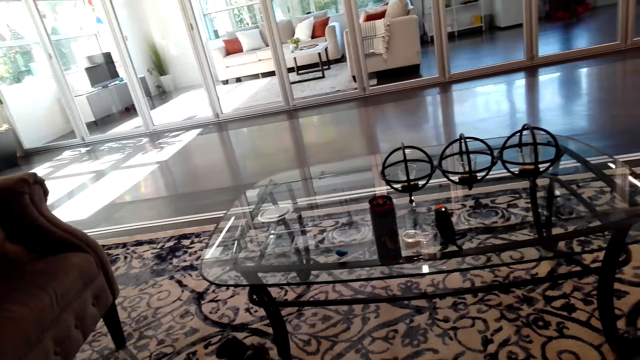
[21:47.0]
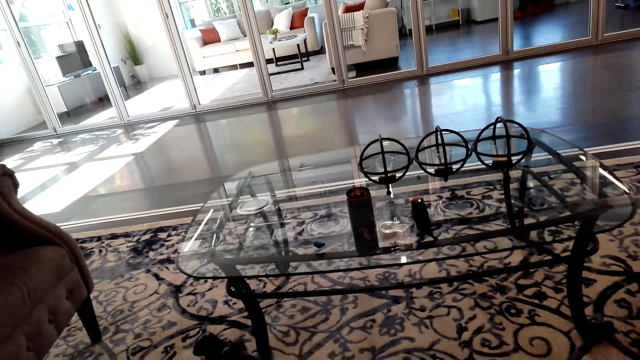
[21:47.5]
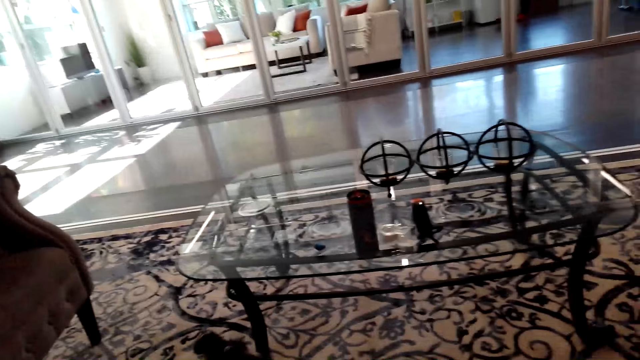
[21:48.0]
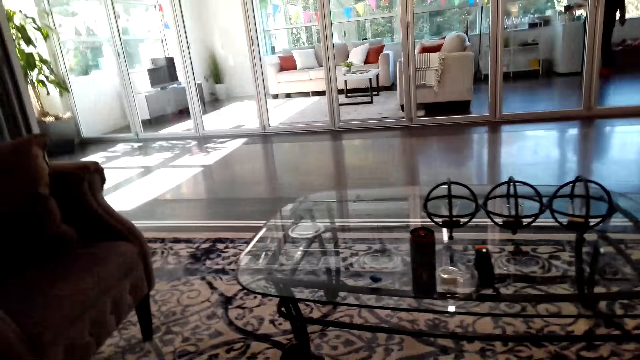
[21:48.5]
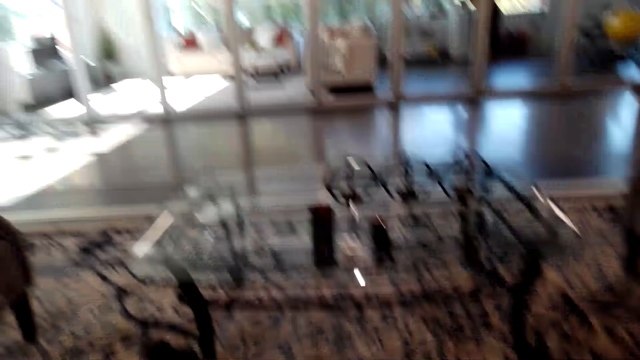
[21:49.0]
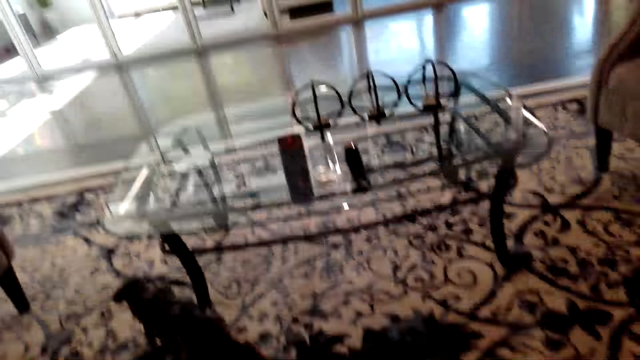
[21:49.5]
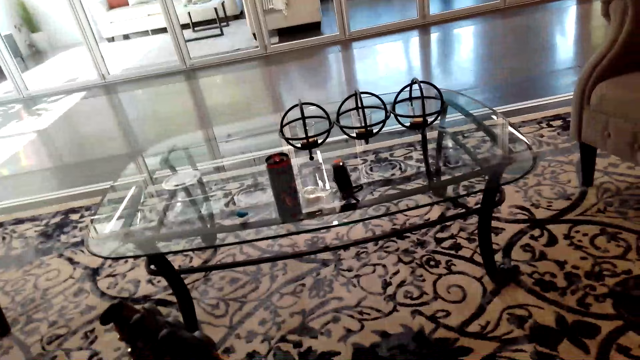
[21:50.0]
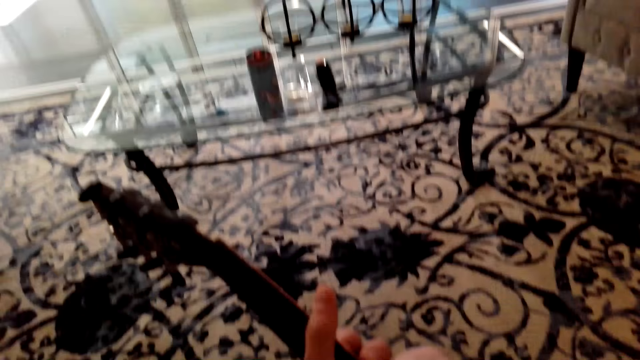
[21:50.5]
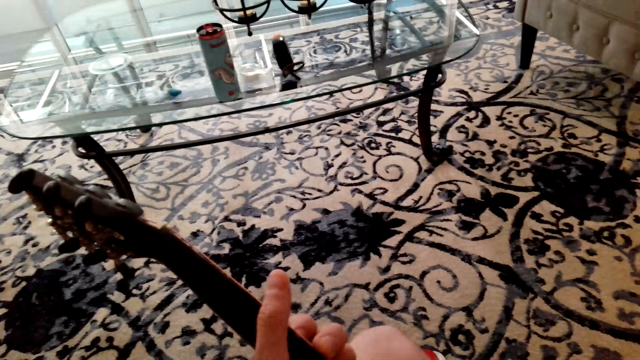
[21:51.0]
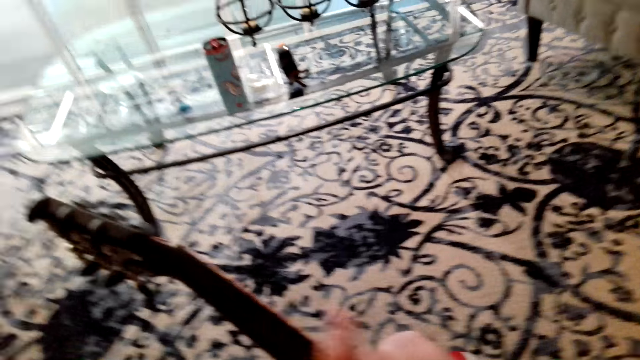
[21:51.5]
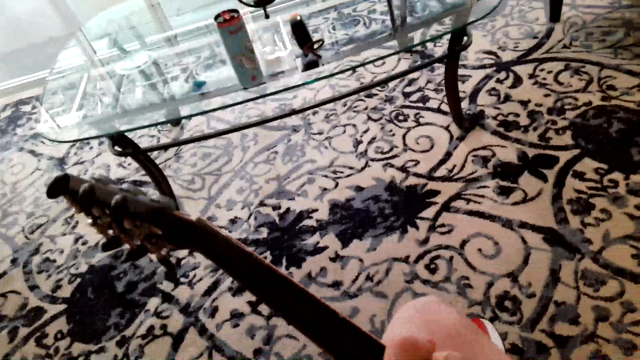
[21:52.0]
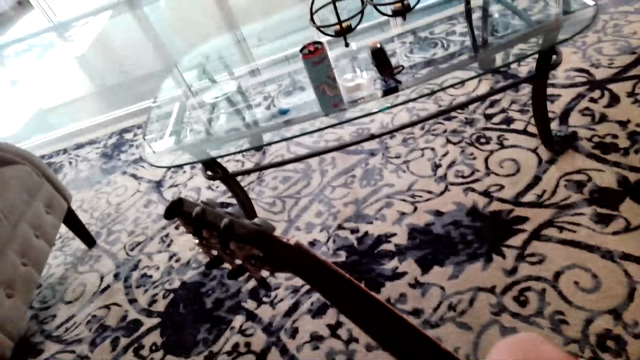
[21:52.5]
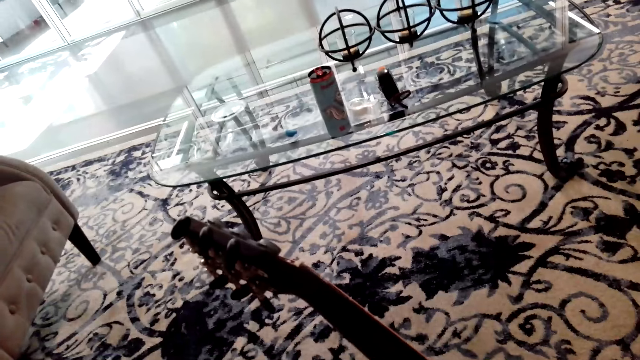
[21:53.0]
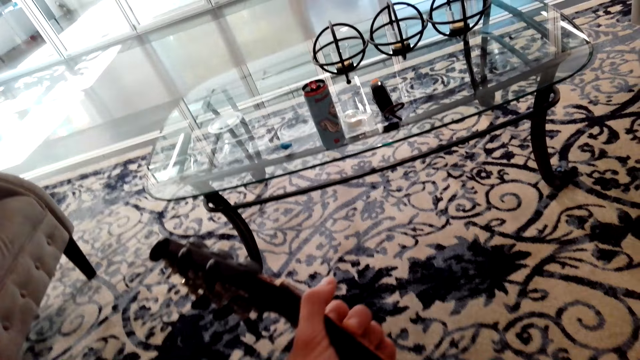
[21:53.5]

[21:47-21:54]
A person walks to the cupboard.

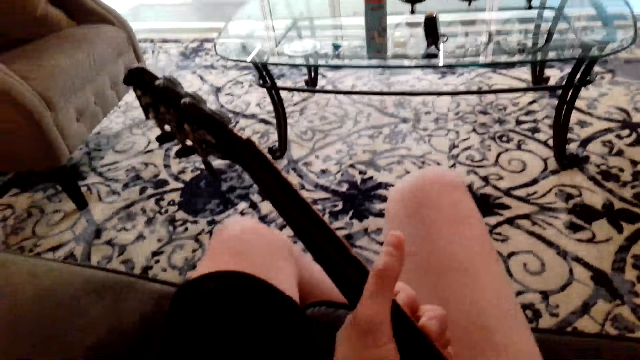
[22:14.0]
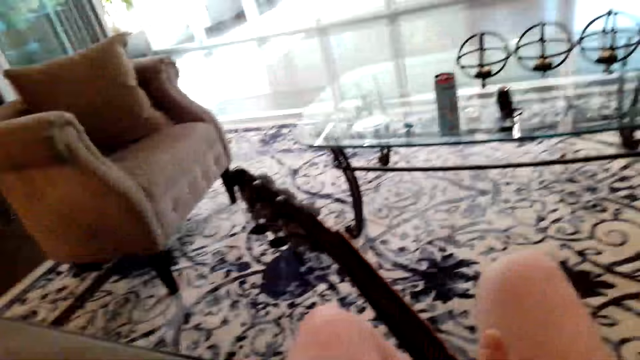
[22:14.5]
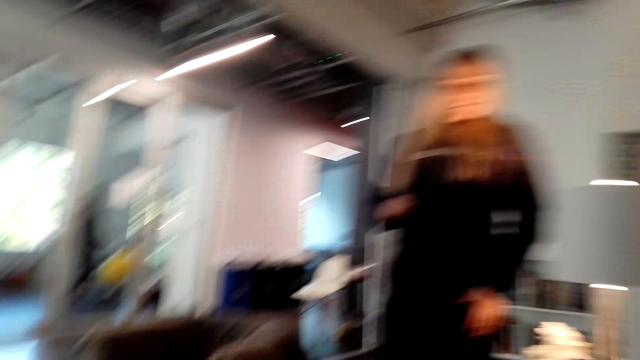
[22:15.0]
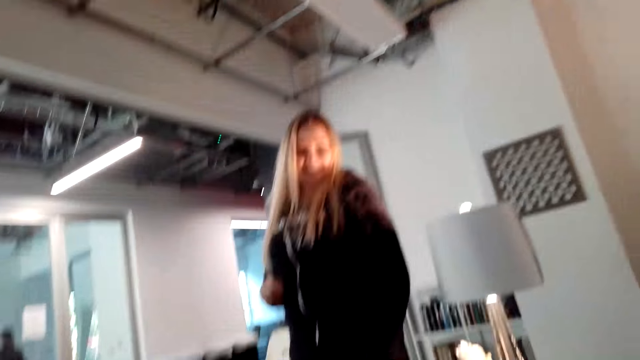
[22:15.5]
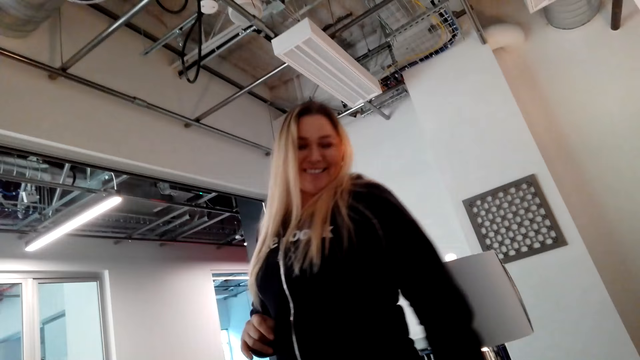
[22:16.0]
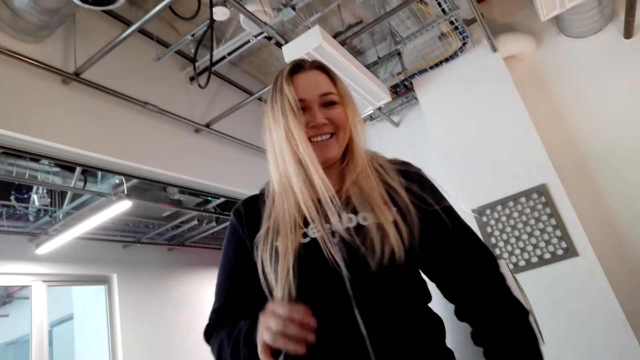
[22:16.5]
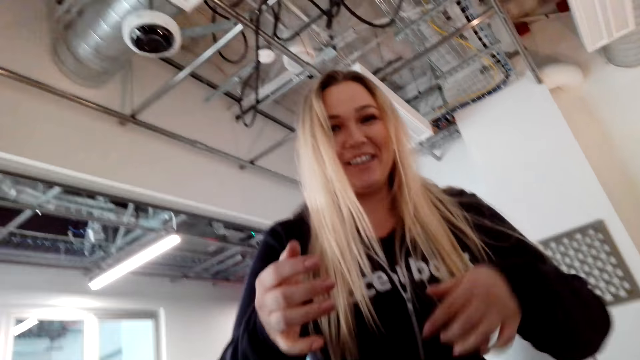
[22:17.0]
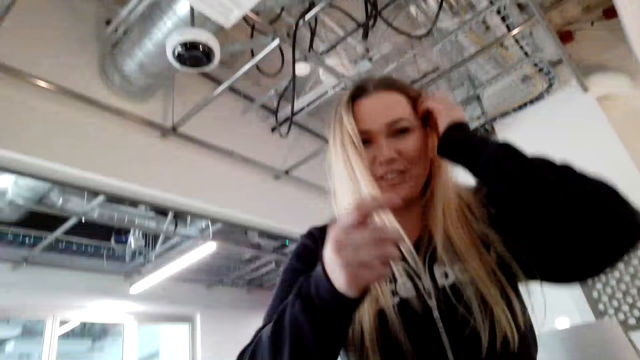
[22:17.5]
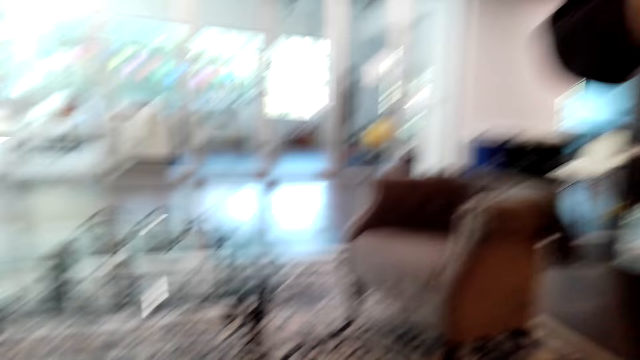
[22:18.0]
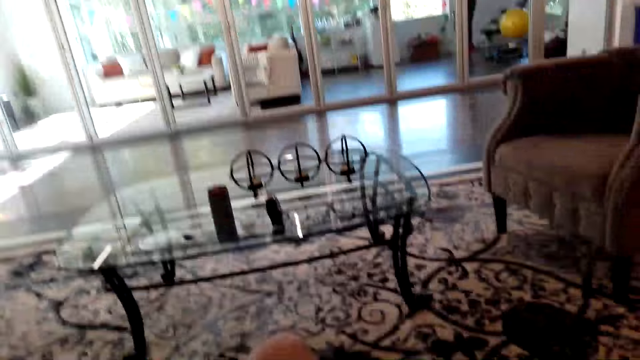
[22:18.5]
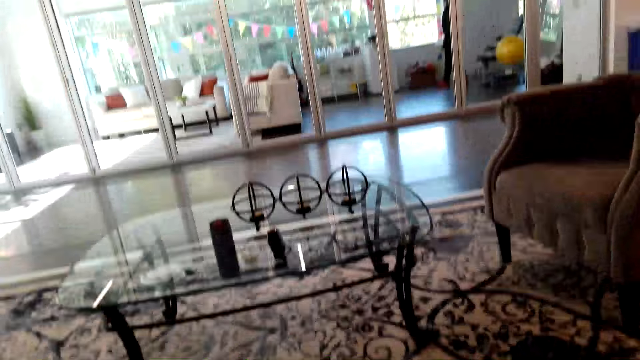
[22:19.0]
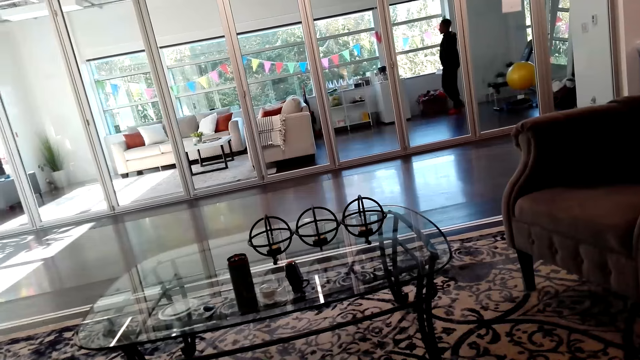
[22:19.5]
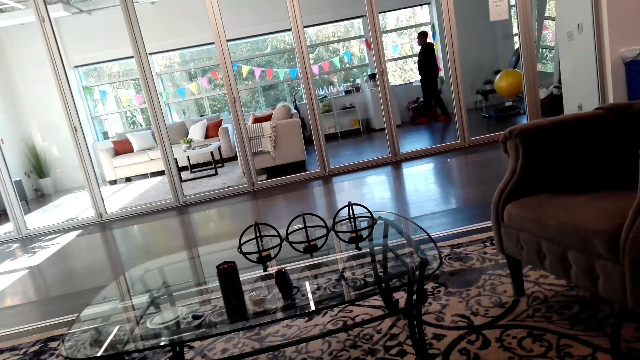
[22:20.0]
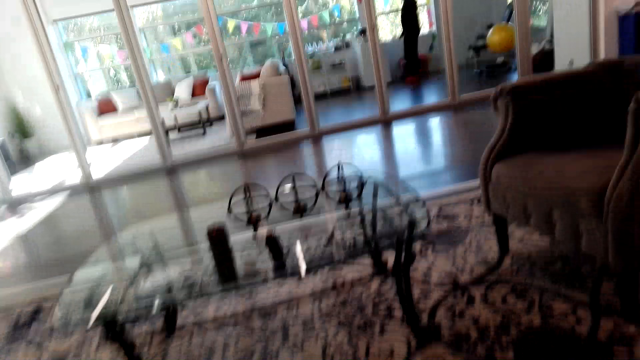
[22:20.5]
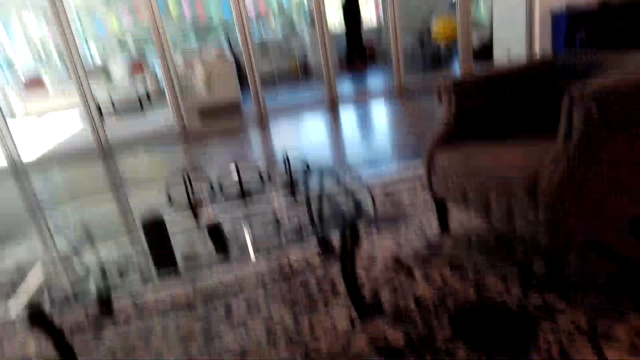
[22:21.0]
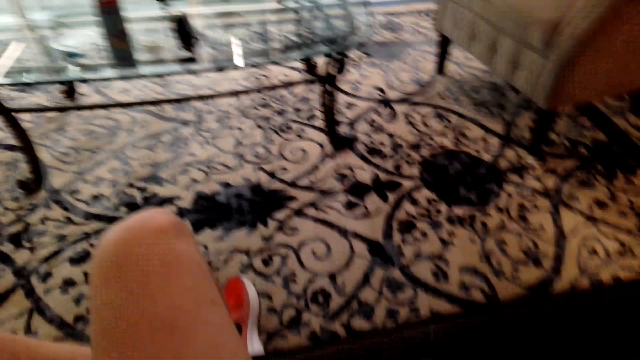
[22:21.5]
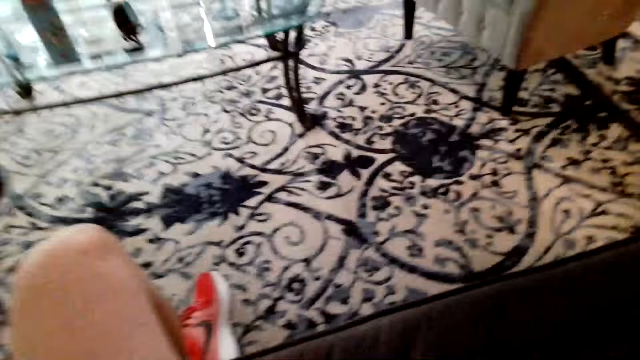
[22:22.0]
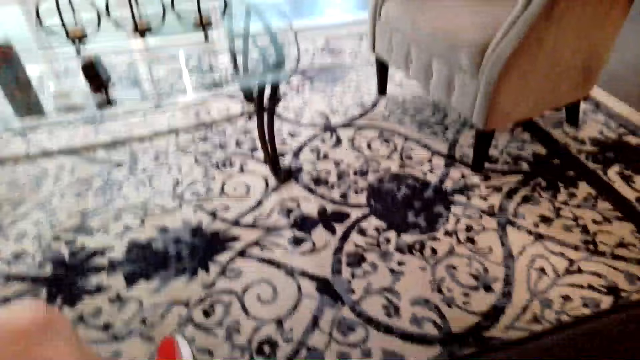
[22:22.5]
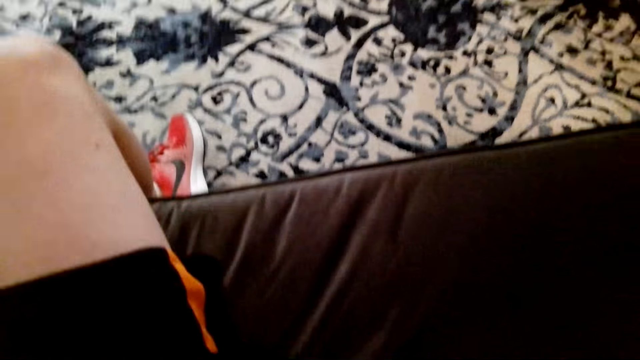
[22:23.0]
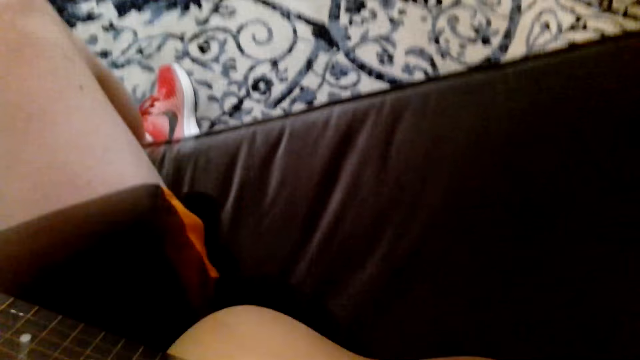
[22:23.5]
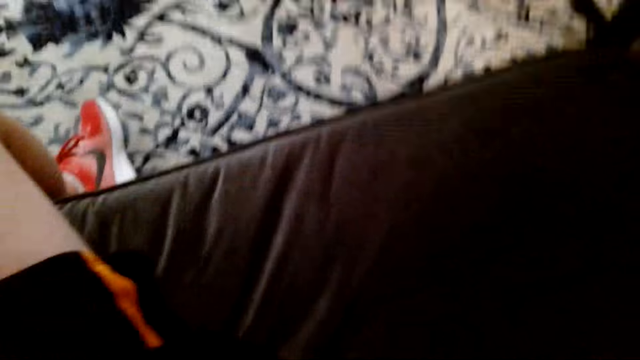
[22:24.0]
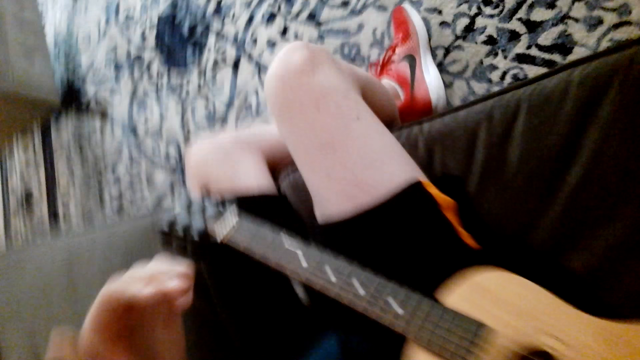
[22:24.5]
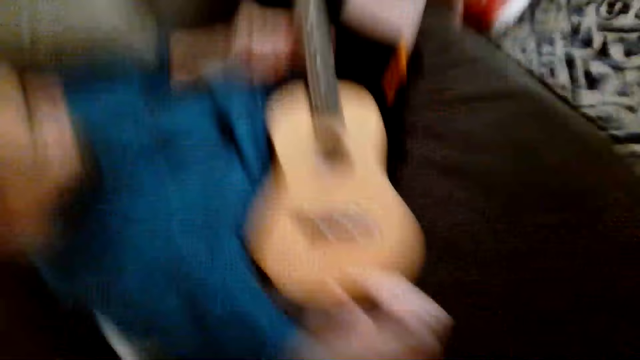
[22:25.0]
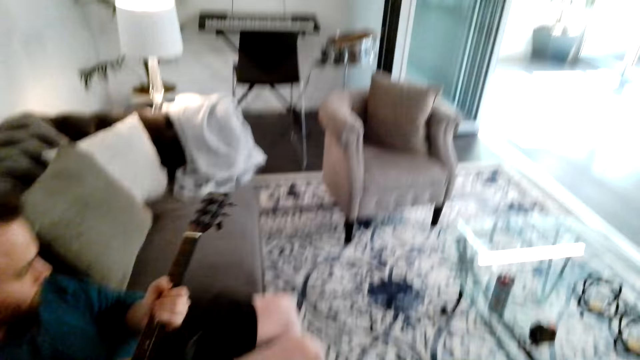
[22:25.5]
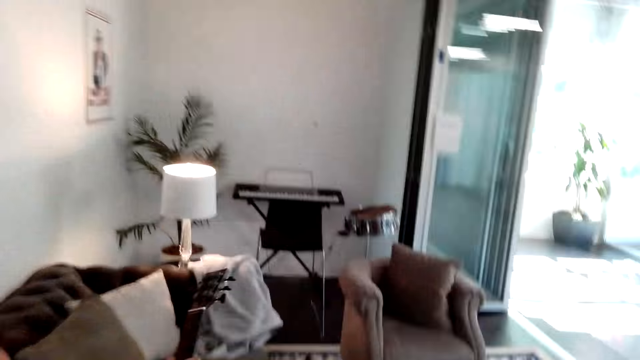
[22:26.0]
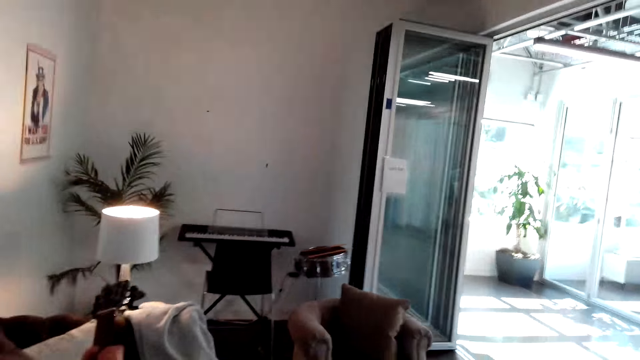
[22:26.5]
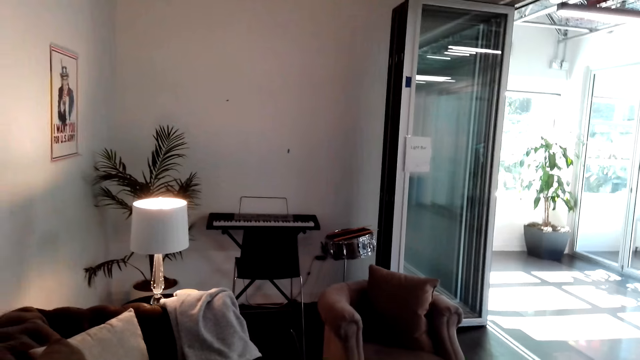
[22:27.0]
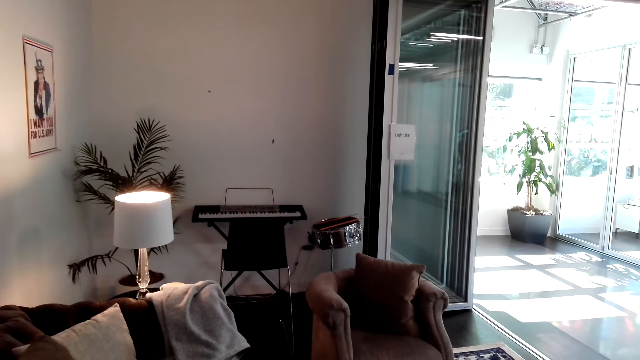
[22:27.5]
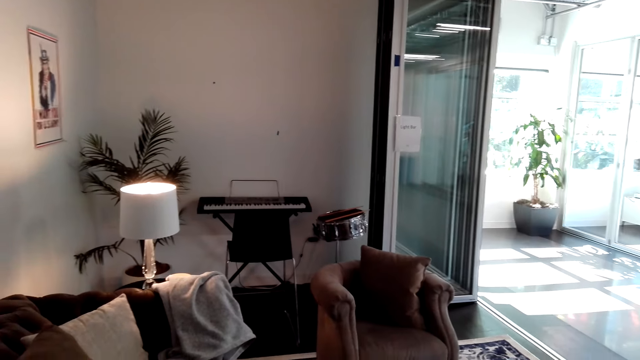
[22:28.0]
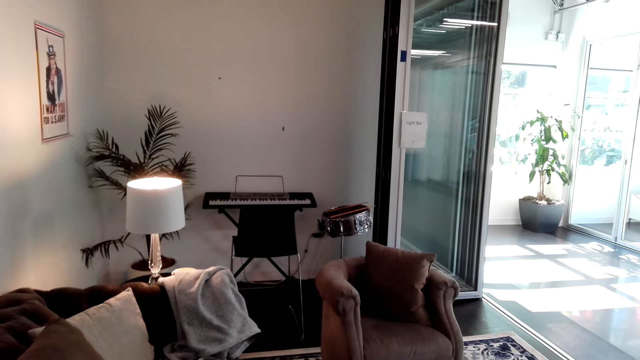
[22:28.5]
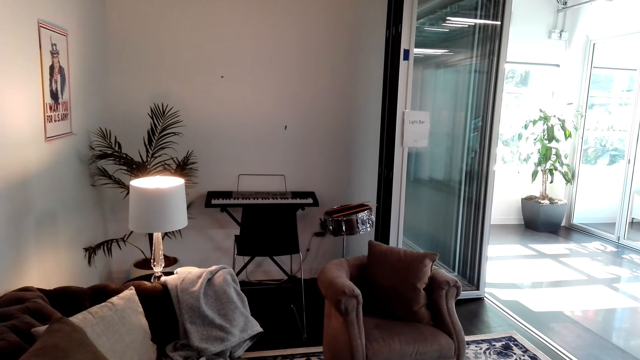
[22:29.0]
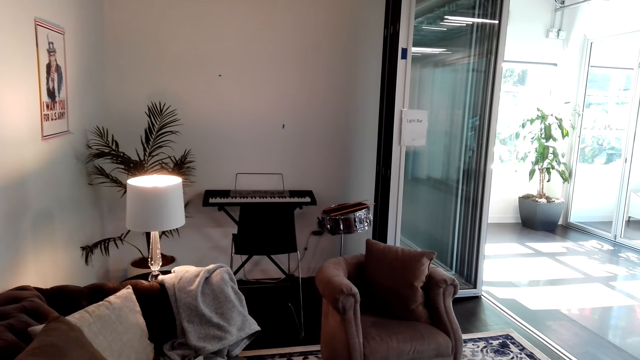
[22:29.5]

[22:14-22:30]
The camera wearer looks at a lady. The lady walks to the camera wearer. The lady puts her hair behind the ear. The camera wearer moves the hand to the guitar. A man holds the guitar and lifts the guitar. The camera wearer takes the guitar.
